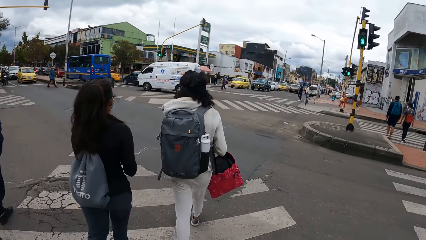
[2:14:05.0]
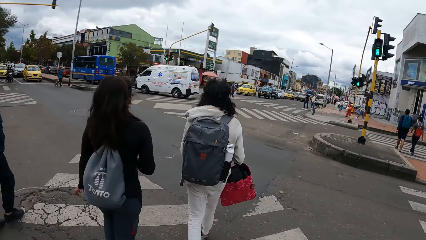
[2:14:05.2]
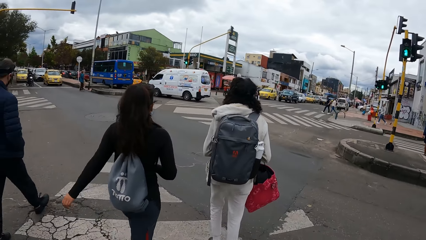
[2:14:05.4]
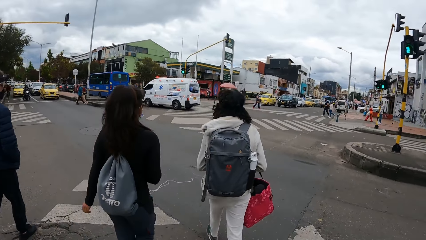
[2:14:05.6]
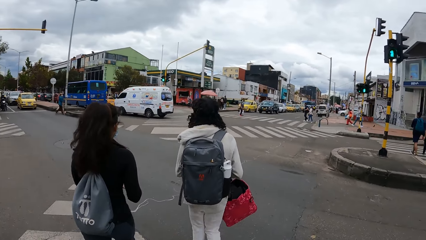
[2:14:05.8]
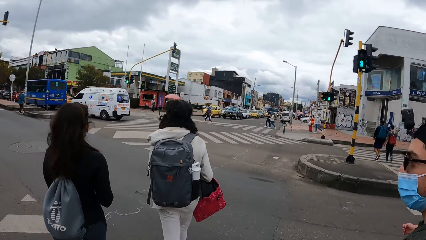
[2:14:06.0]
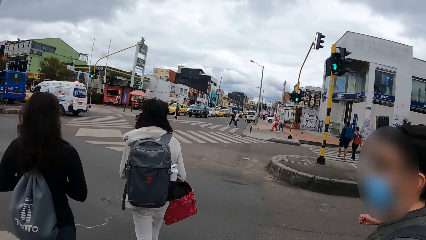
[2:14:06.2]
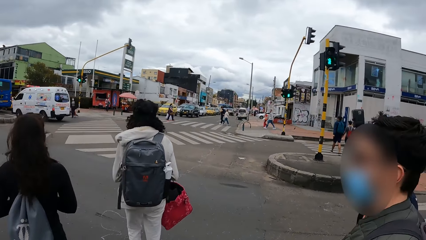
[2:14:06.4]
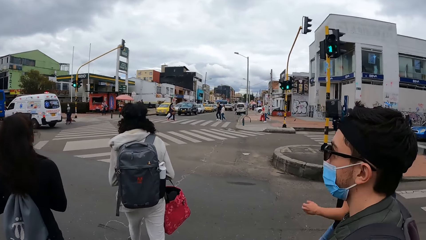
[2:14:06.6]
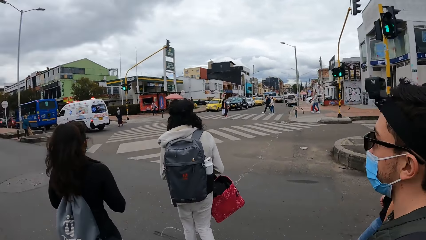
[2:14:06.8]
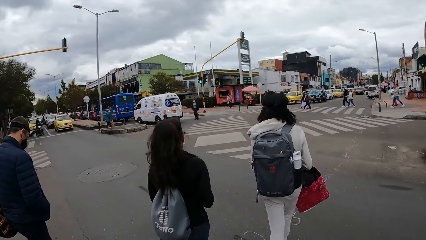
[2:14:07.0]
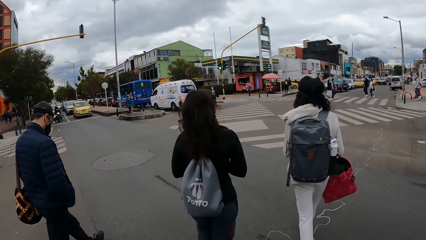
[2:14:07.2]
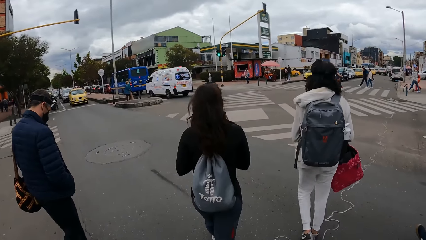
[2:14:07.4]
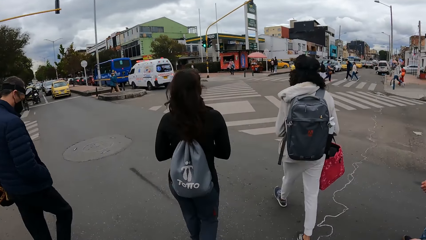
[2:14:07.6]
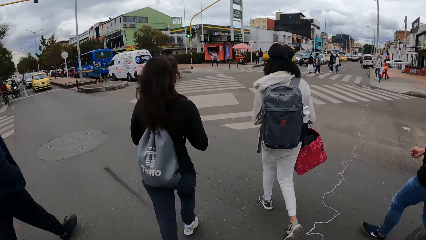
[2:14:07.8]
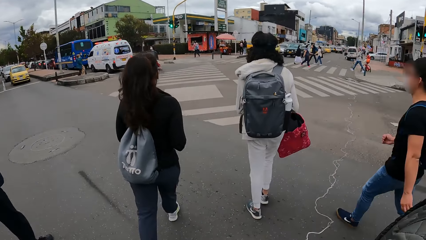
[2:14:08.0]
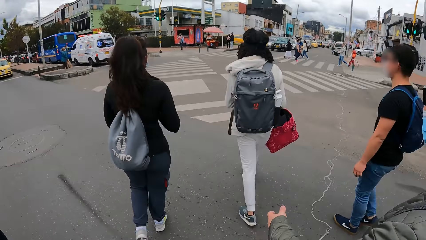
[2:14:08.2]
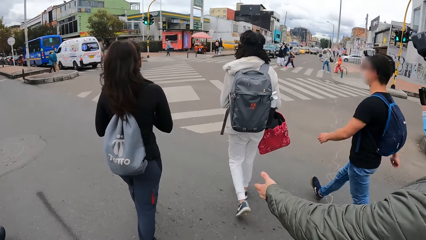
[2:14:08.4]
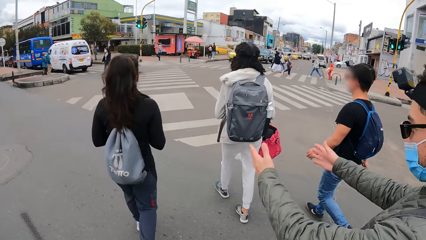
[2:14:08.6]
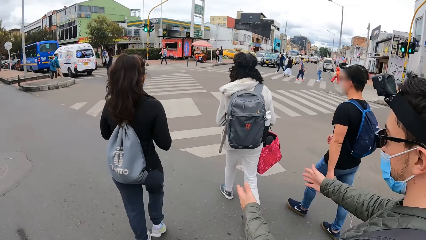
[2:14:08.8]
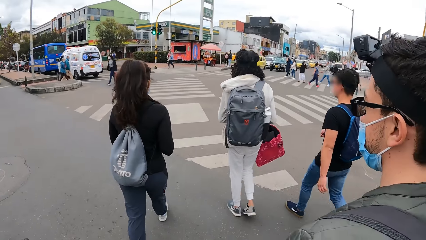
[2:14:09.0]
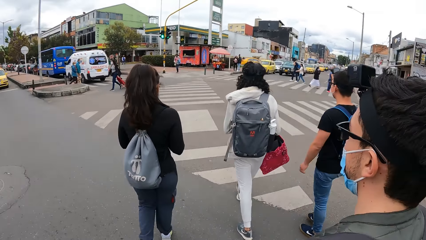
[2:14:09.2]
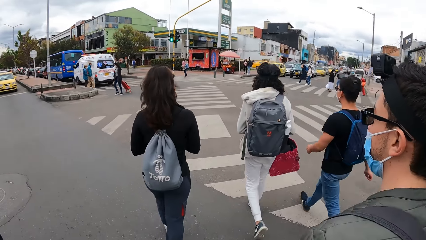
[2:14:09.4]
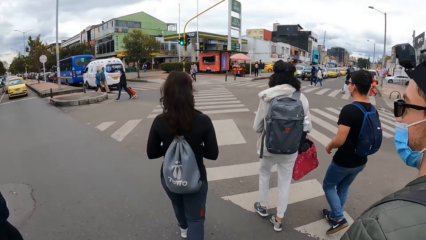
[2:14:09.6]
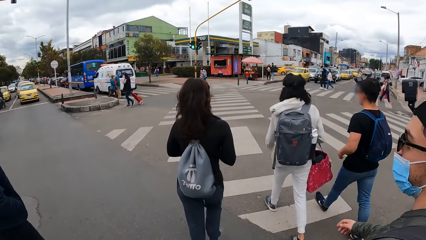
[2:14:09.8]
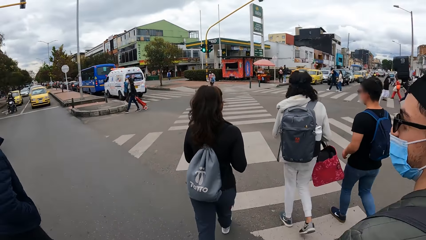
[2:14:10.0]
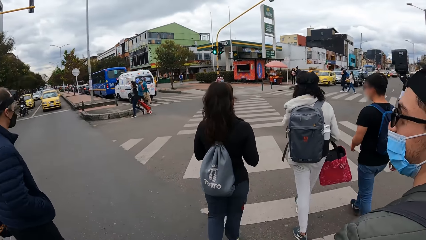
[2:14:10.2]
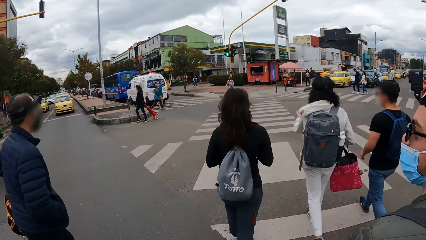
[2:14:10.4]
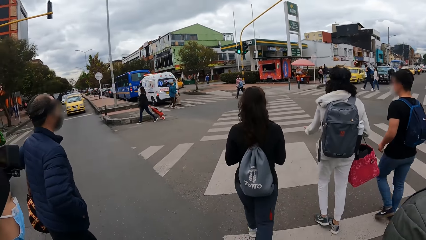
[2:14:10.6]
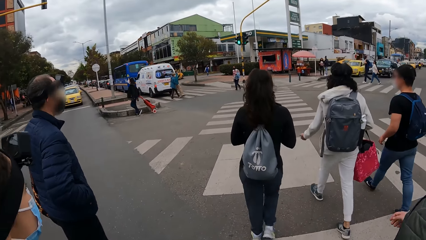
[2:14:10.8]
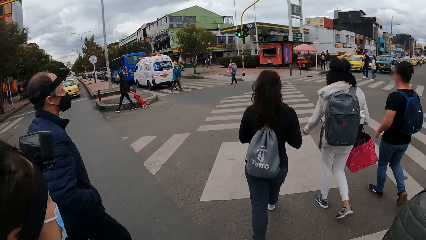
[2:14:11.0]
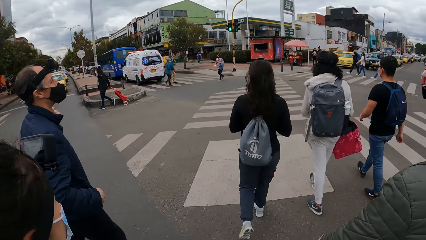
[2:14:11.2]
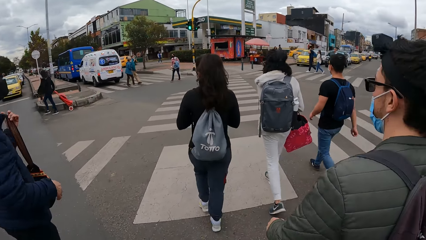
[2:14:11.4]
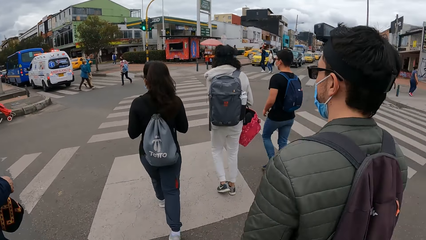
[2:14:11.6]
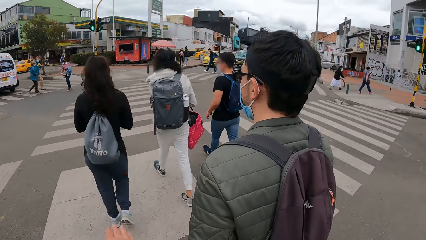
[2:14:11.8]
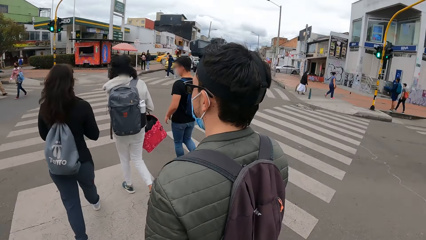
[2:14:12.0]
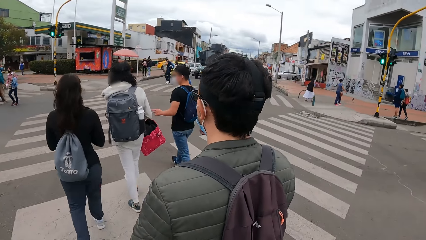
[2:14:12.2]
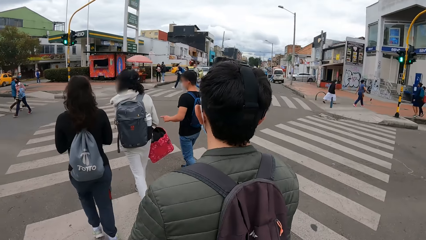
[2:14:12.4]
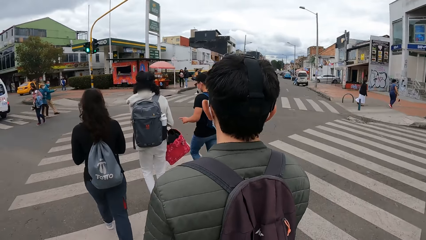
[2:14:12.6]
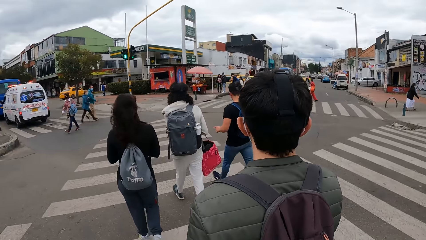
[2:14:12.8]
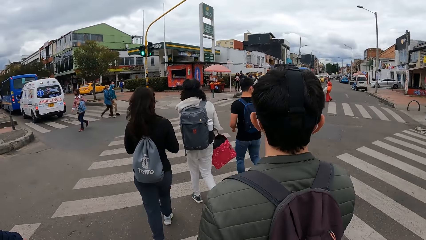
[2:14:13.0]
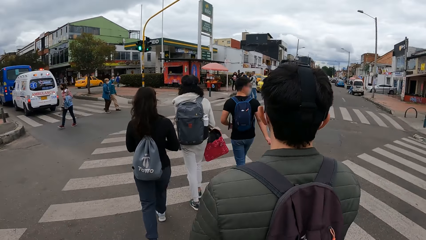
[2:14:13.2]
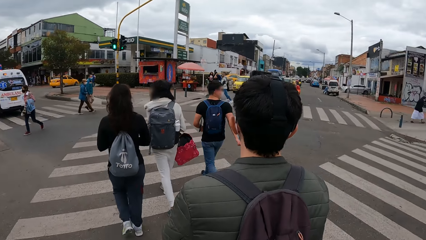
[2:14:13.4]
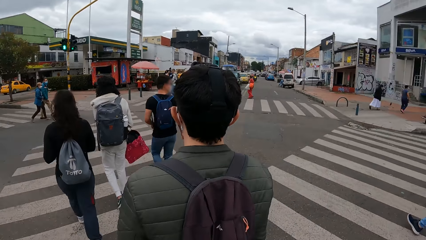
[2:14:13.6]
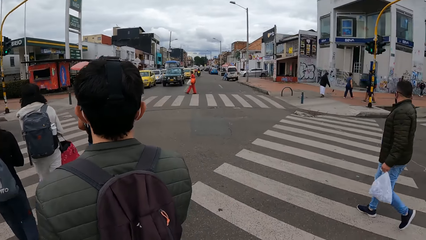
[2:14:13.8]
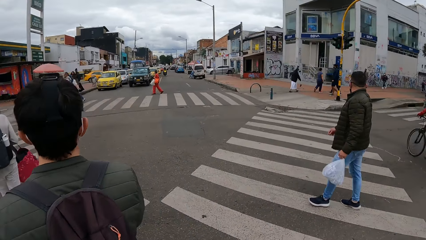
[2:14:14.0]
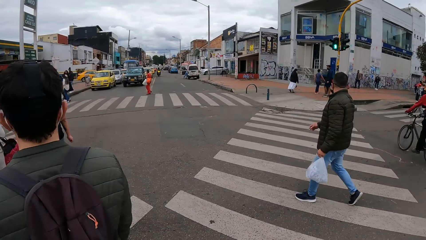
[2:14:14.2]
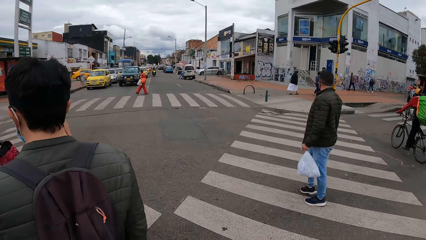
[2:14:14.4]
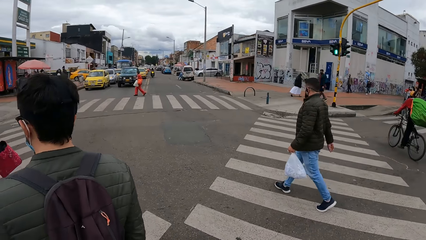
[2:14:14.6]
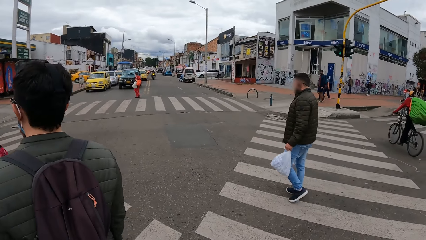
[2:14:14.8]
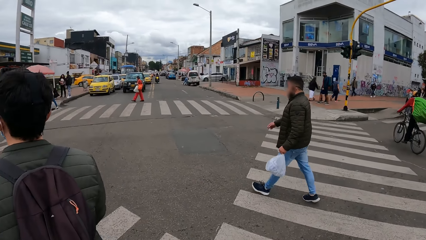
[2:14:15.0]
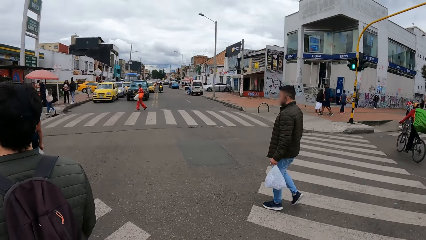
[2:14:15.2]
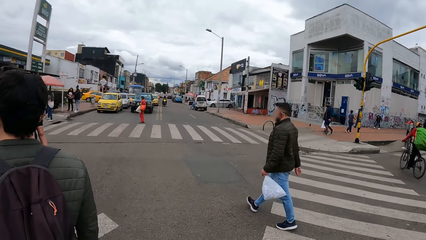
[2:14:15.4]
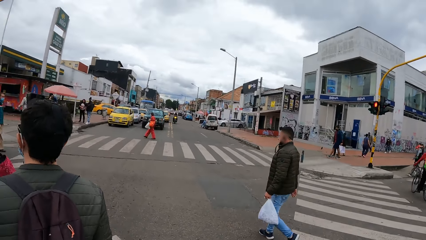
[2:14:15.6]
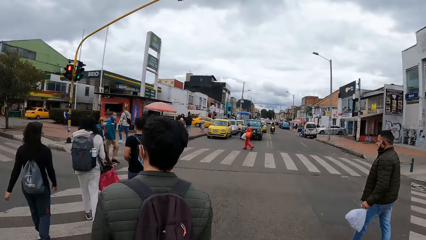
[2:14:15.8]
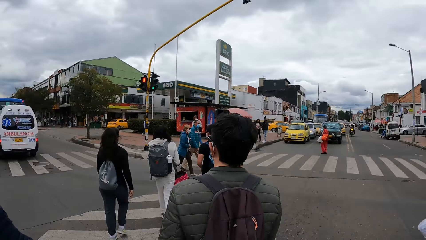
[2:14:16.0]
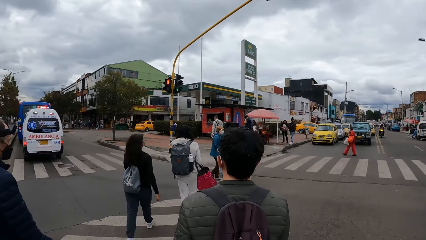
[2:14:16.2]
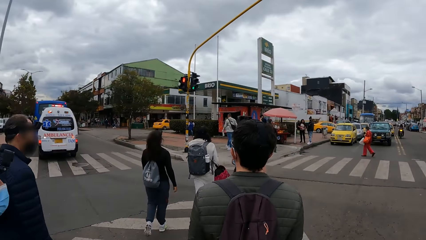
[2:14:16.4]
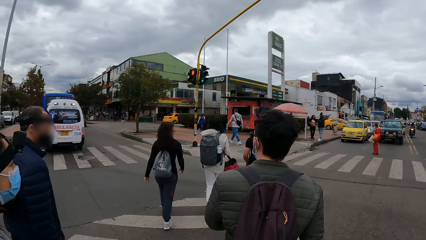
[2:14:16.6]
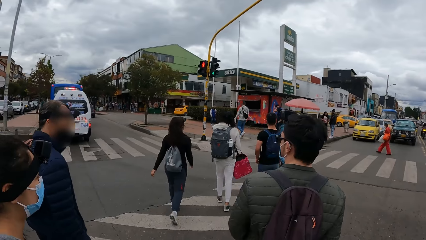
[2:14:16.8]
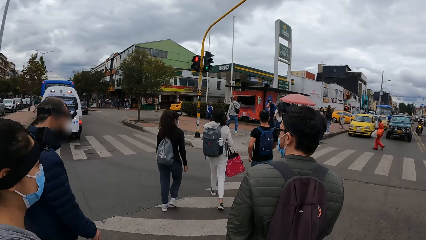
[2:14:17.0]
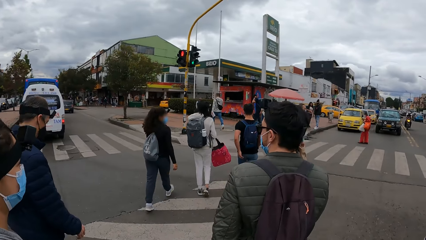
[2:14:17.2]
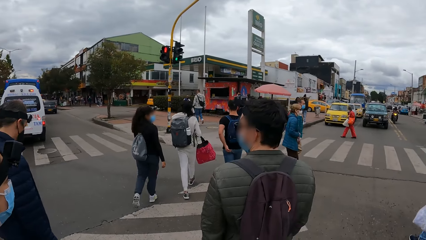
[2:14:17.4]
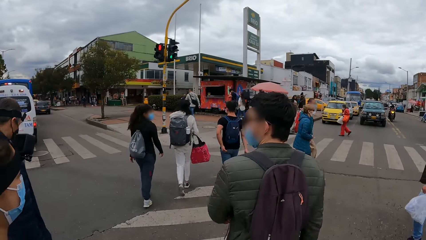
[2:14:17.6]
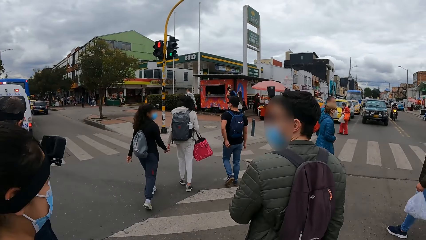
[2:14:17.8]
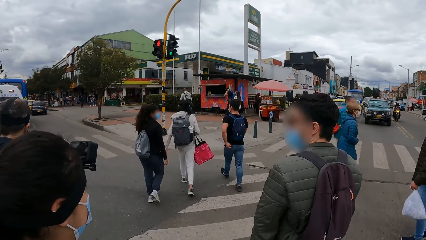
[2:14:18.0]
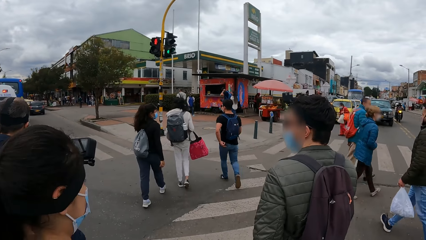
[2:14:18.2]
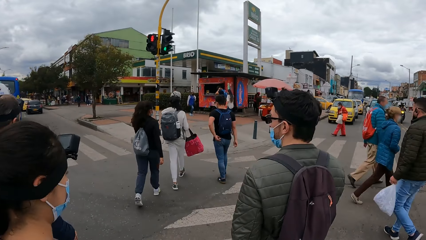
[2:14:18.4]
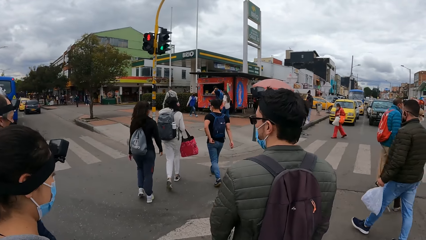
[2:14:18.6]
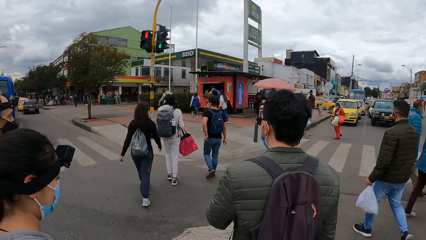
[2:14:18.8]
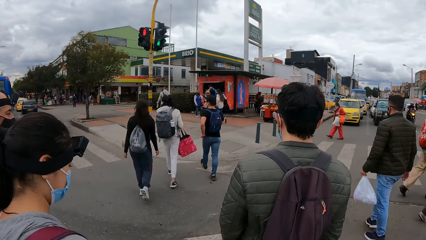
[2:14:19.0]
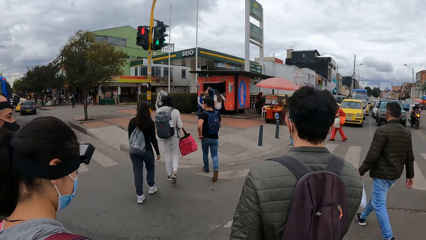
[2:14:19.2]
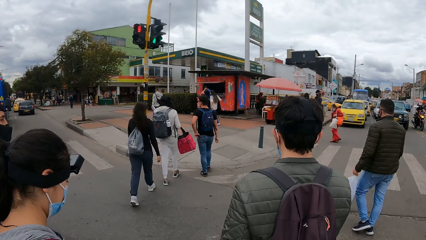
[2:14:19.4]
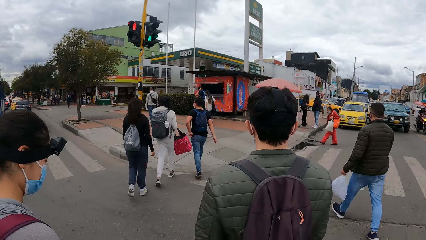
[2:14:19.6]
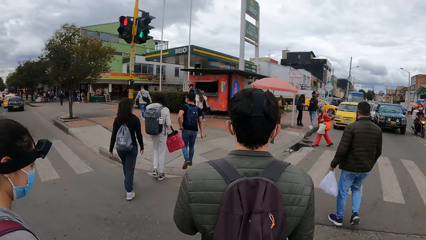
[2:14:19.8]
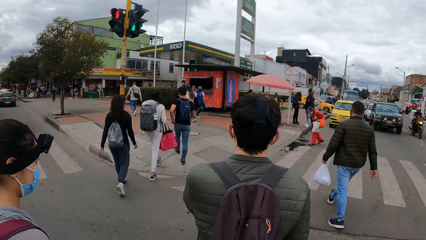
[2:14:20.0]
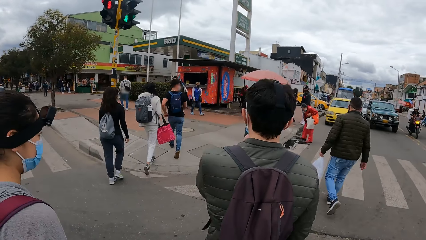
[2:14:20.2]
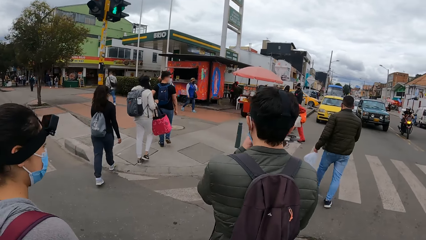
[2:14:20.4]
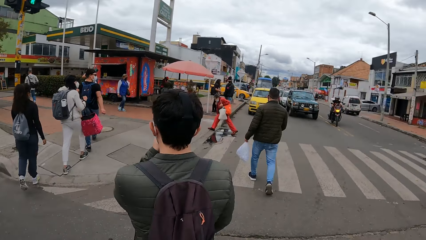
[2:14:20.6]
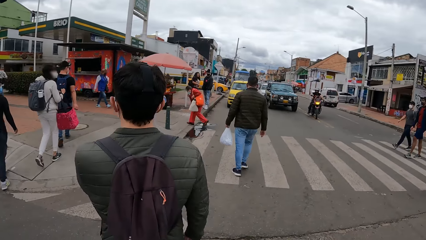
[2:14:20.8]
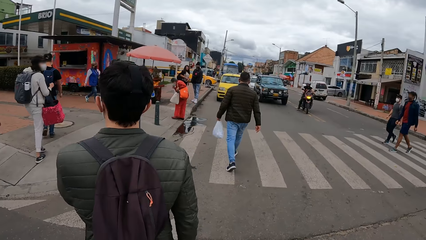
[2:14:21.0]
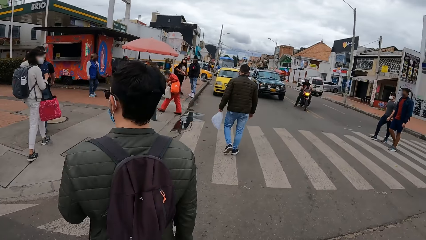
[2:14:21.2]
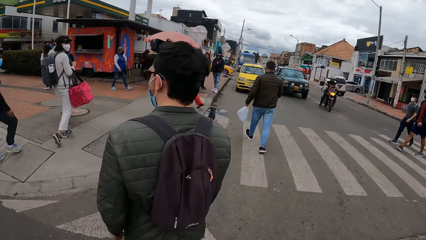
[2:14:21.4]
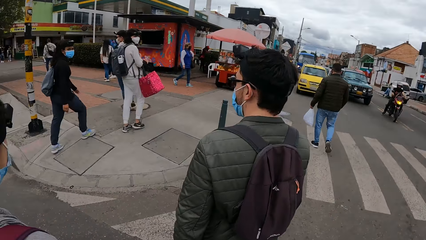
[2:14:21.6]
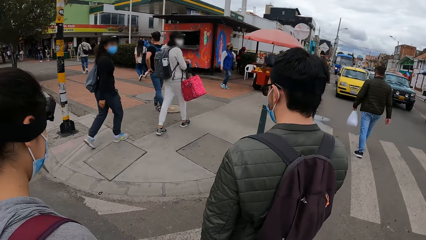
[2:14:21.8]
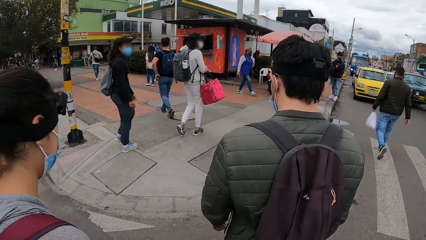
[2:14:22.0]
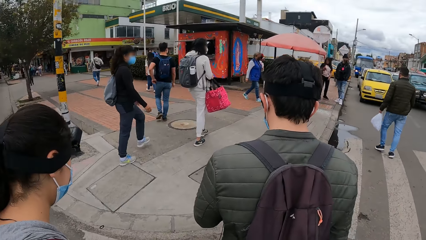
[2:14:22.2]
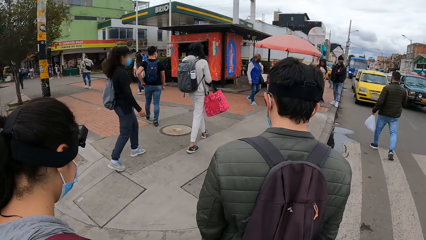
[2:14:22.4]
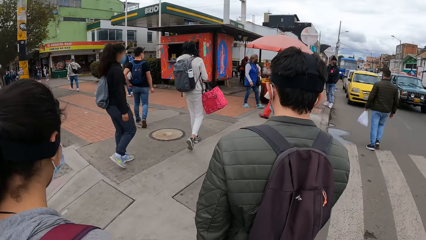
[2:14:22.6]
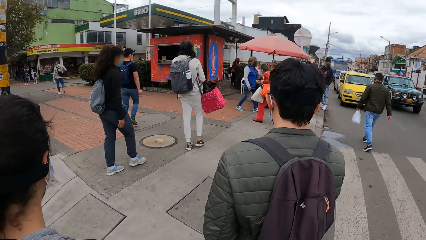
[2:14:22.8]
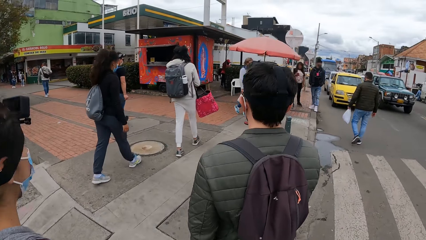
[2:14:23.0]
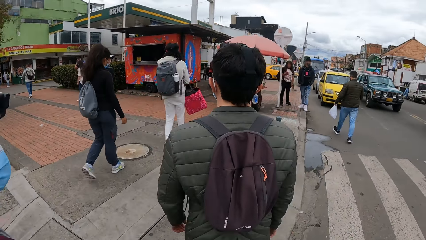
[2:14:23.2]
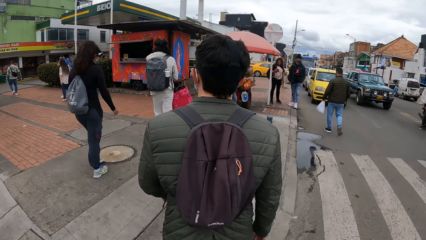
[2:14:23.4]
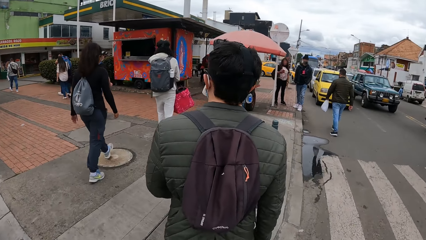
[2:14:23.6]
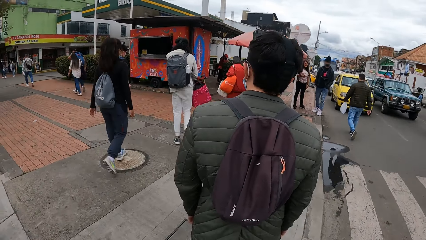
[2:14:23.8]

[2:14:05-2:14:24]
A man and another man cross the road. The camera wearer walks around. A man adjusts the nose mask on his face with his left hand.
